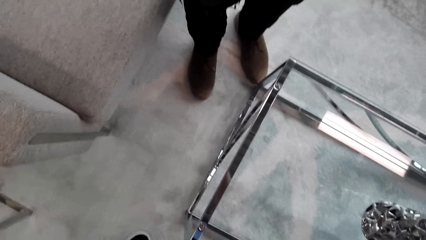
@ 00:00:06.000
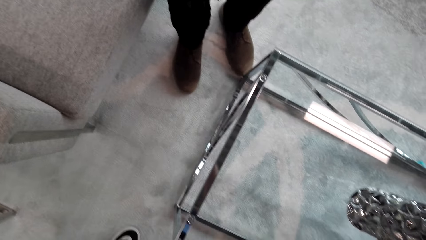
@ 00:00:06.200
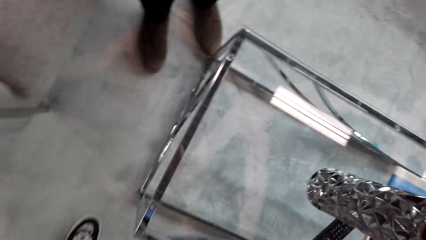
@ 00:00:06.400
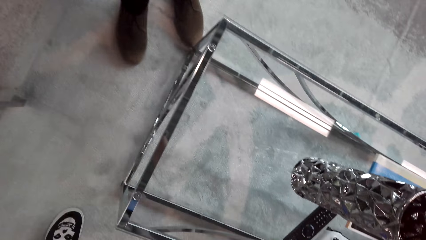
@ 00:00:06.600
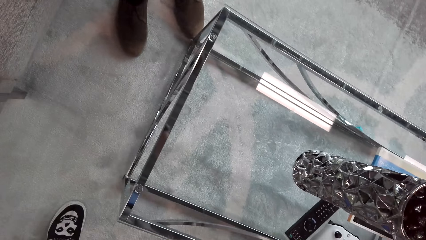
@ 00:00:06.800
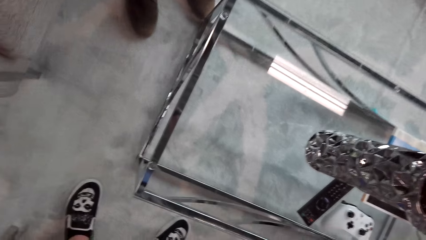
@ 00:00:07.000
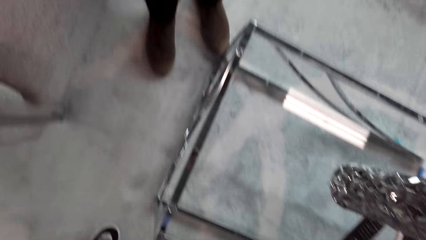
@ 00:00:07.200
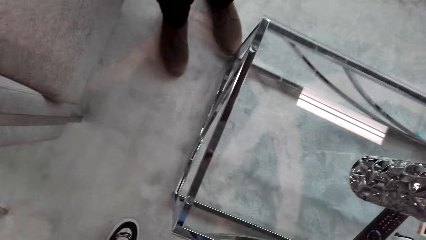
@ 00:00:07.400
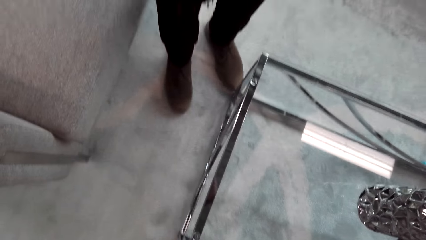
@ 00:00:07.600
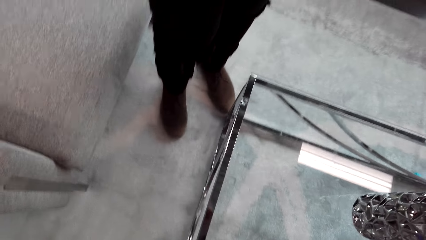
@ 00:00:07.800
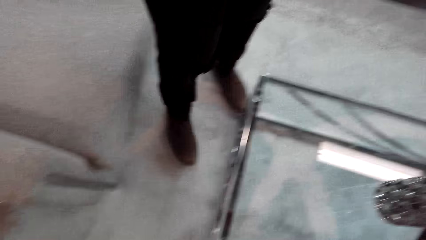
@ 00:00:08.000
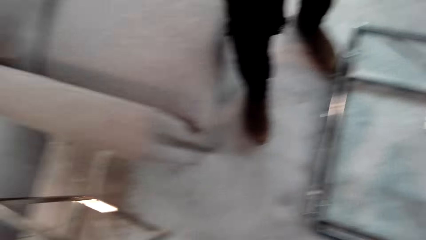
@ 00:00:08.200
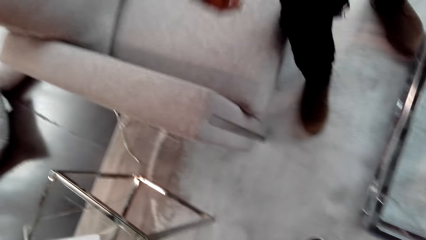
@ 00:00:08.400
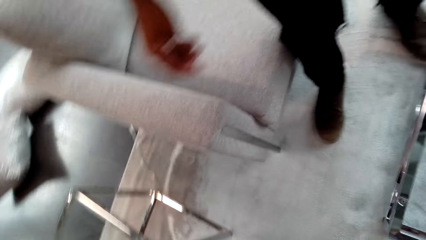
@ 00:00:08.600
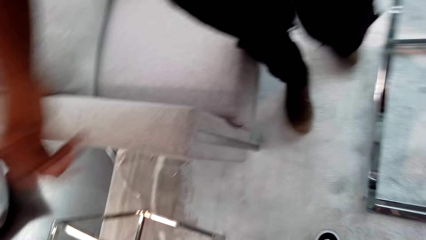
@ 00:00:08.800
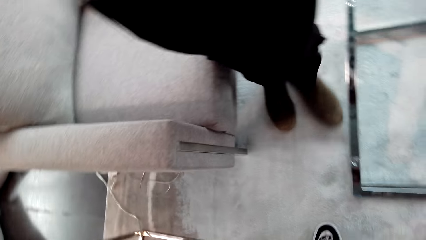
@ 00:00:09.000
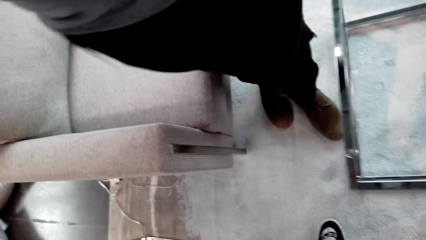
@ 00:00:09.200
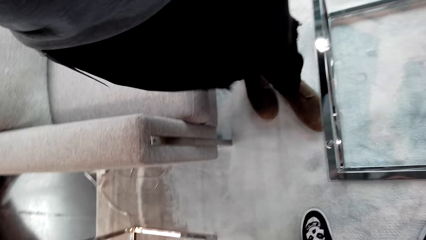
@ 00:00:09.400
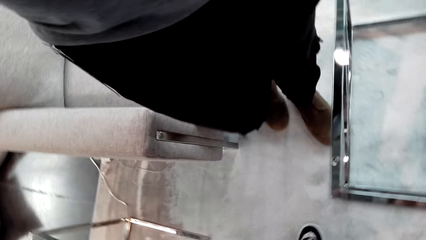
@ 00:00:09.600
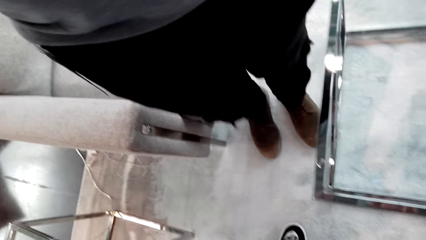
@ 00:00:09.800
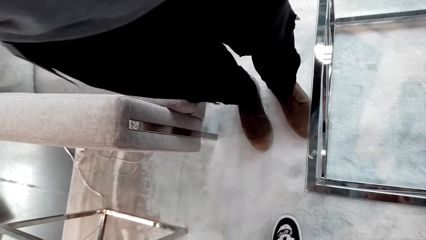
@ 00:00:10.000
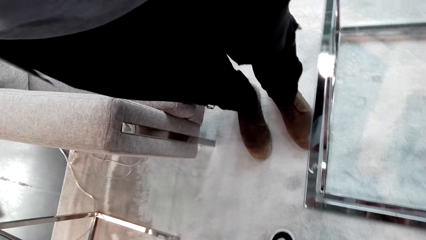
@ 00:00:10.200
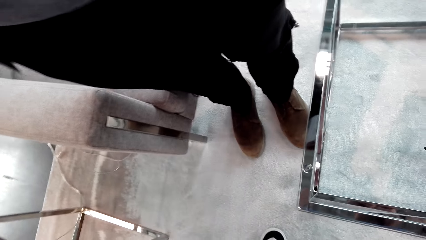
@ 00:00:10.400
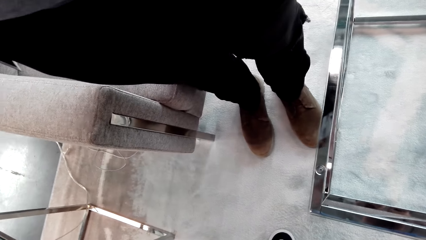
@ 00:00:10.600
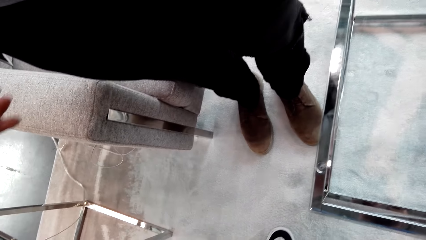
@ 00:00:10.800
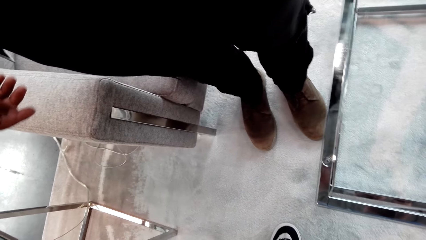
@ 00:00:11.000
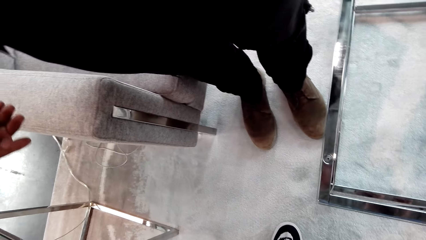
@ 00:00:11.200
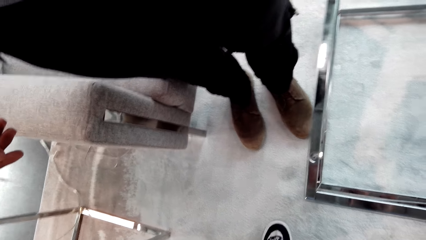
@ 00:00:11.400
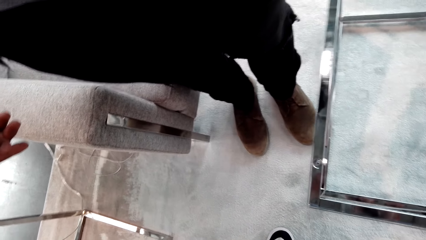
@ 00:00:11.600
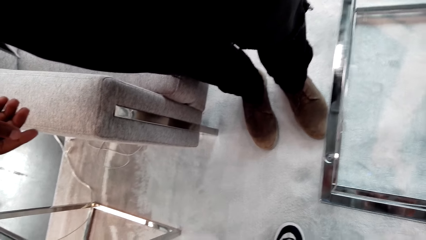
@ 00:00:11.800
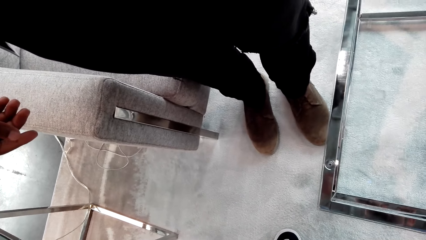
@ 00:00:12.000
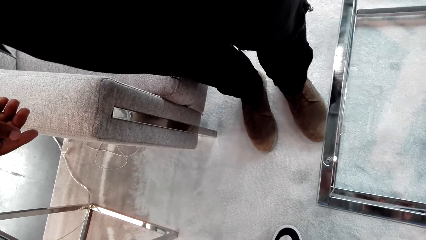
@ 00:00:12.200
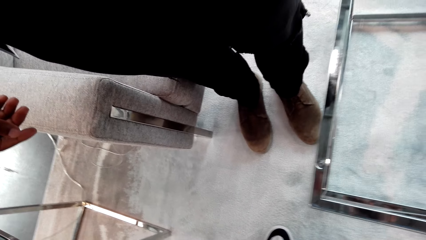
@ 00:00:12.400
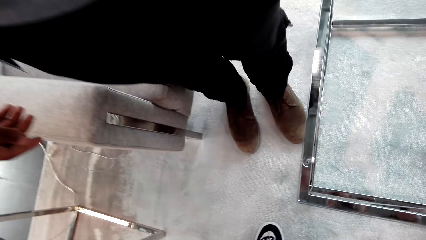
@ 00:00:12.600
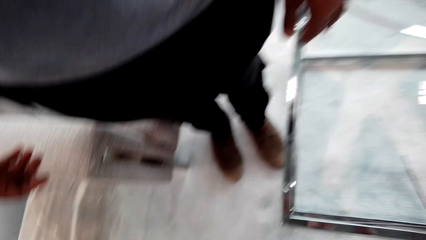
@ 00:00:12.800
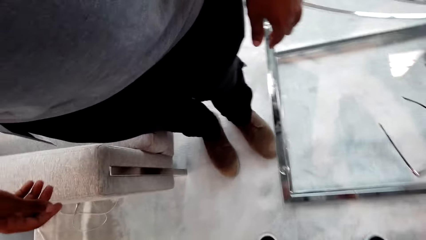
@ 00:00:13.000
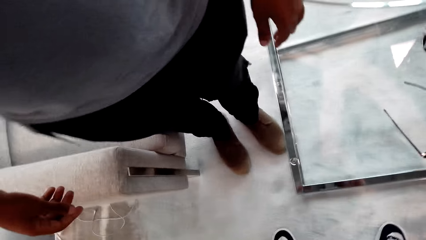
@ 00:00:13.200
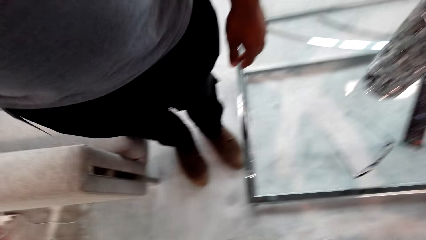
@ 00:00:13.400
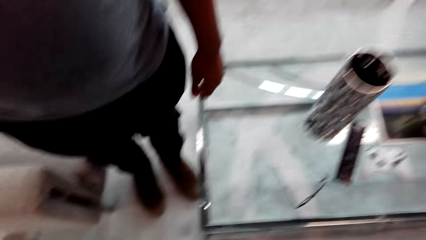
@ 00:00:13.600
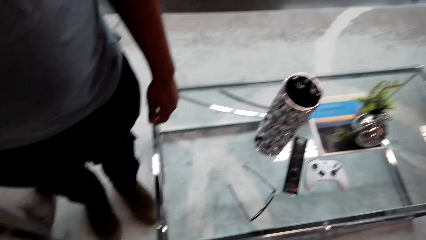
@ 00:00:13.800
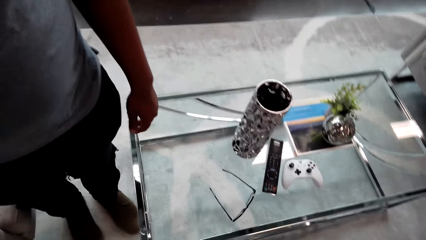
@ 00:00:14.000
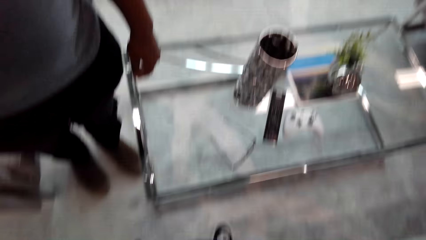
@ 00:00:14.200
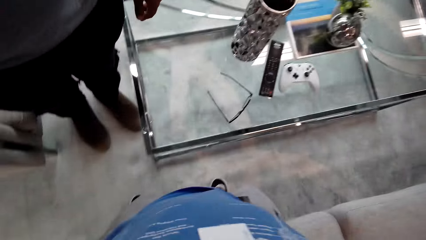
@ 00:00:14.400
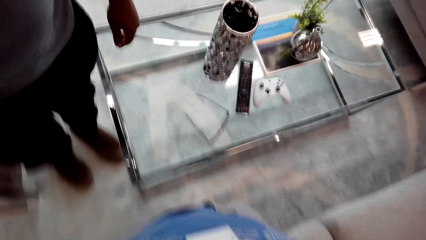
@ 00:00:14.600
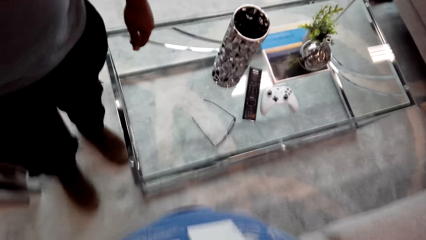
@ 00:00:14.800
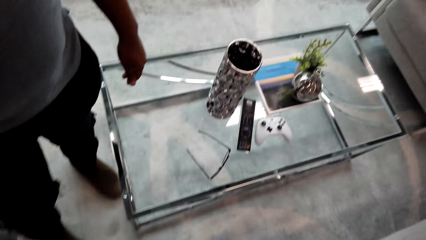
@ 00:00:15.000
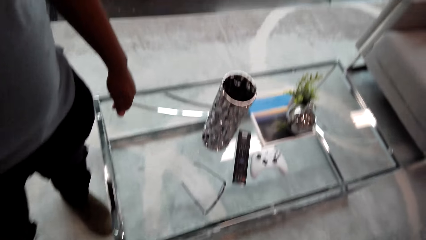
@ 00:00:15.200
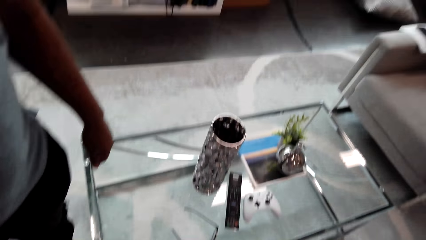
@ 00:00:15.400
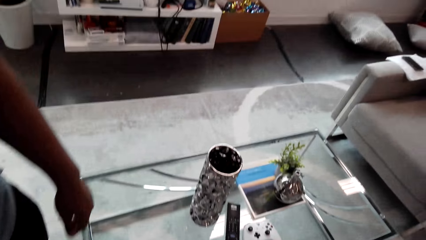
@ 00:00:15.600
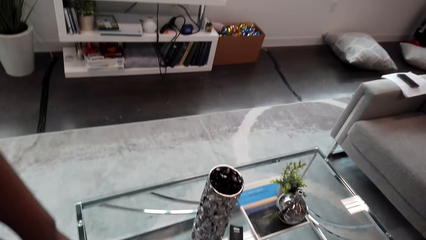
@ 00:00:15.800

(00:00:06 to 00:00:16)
The camera wearer fixes the camera on his head. A person walks around and adjusts the camera.

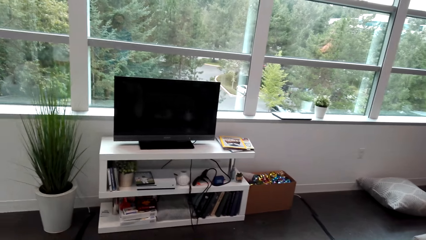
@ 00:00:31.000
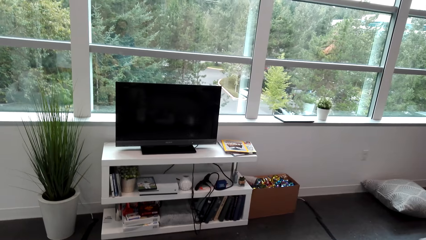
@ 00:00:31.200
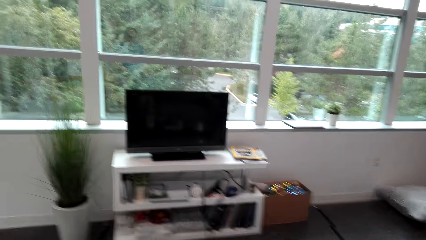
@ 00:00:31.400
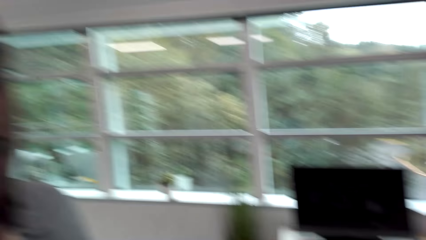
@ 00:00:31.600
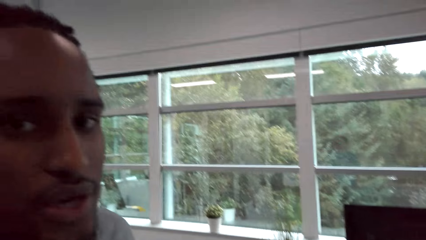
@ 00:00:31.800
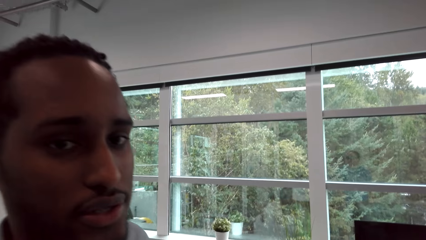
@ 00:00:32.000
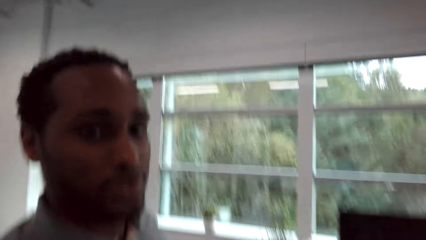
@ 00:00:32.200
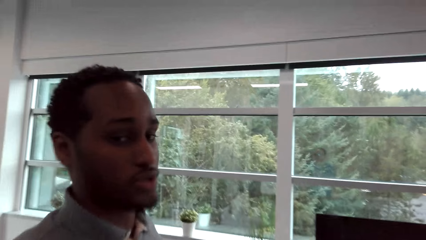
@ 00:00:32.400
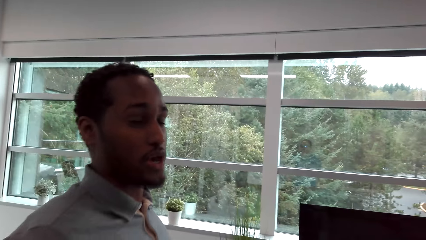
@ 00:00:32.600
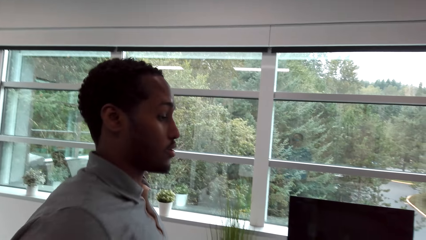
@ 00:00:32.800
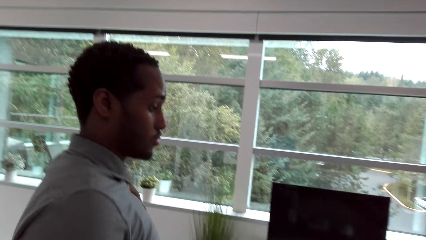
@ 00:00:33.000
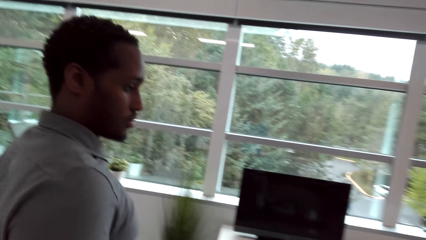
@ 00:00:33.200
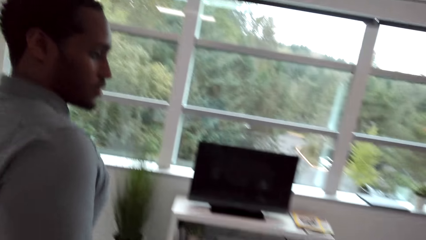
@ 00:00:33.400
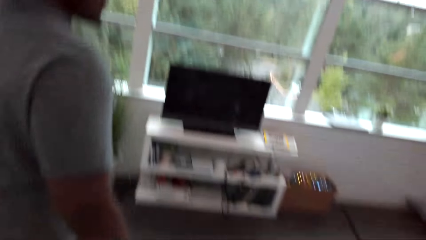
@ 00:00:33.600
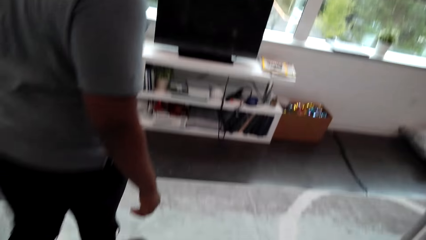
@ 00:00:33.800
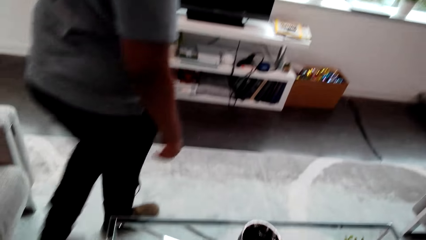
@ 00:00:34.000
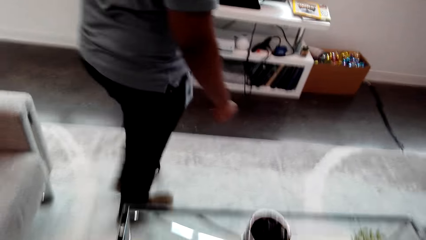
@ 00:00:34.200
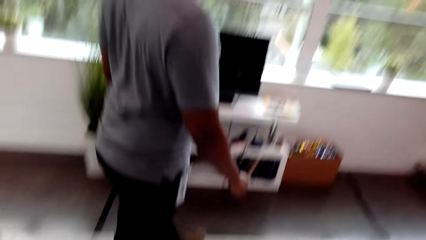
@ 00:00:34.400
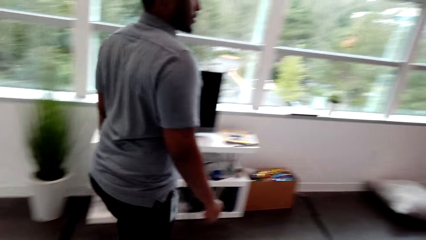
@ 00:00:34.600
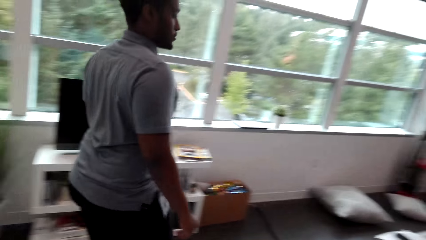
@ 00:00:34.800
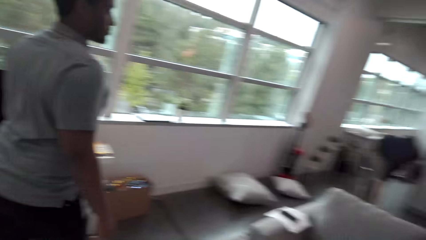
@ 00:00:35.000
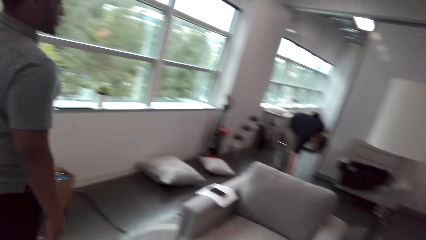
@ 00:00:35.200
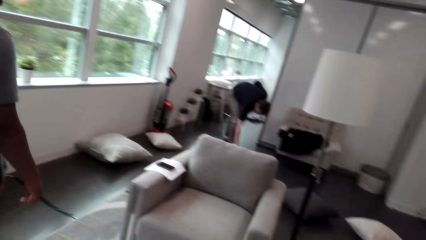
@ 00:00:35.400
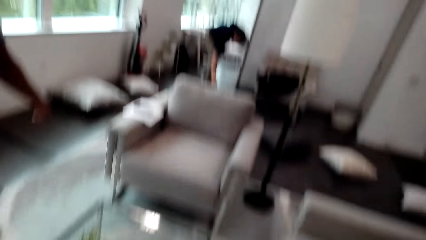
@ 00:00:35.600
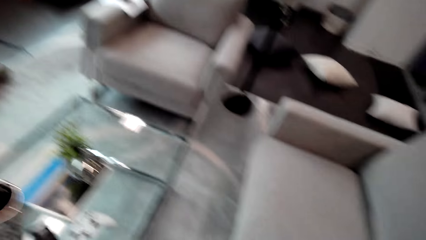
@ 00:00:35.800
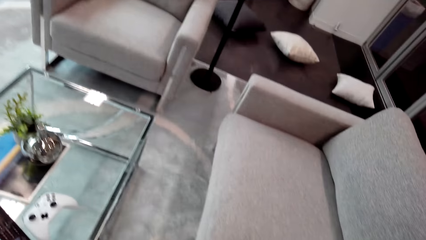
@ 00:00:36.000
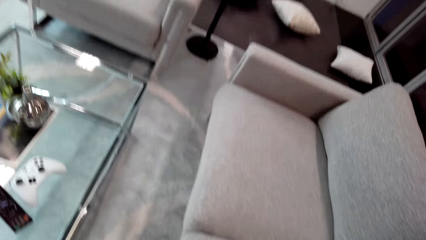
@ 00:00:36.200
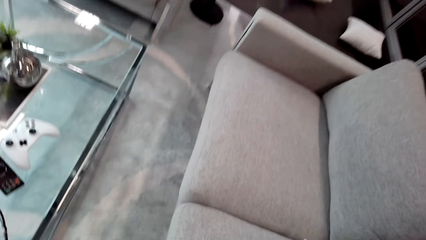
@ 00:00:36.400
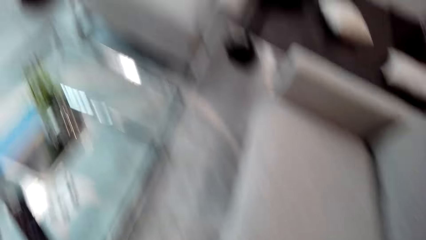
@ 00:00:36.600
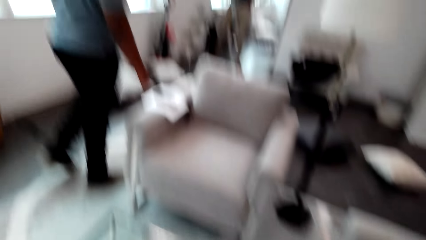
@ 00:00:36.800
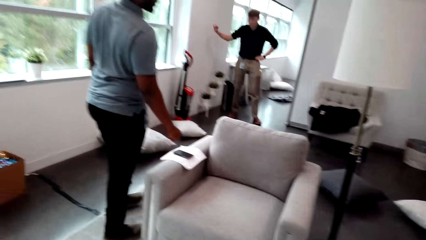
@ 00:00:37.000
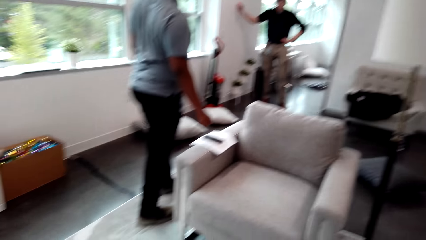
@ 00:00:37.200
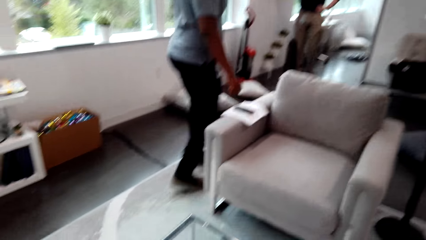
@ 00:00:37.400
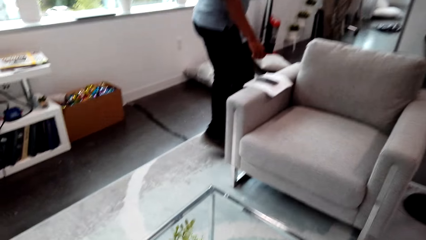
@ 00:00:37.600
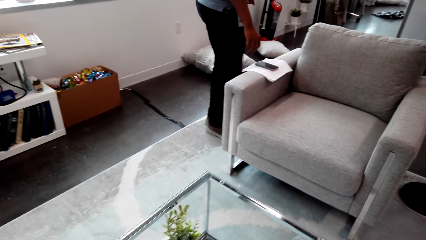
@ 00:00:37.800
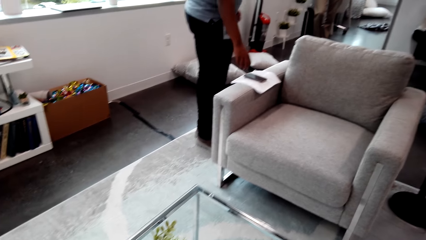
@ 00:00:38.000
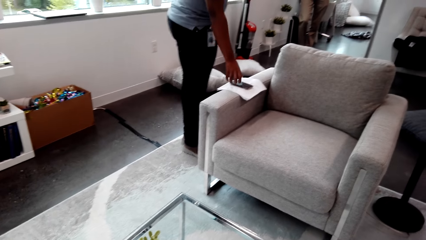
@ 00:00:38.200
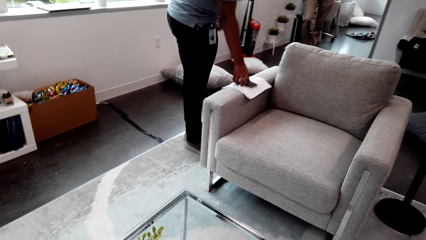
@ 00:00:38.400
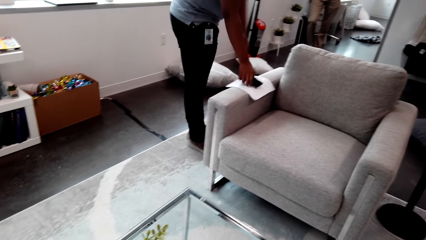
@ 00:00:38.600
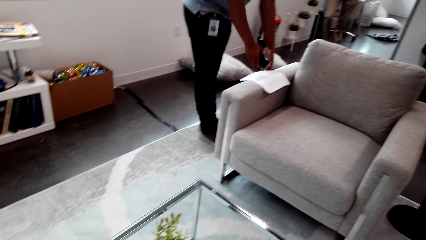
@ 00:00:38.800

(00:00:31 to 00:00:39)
A person stares at the camera wearer. A man converses with the camera wearer on his way in the room. The person walks around. Another man stands in the room.
